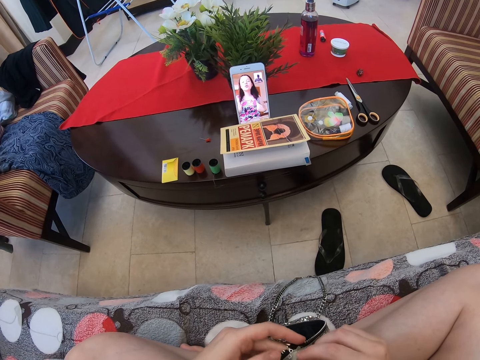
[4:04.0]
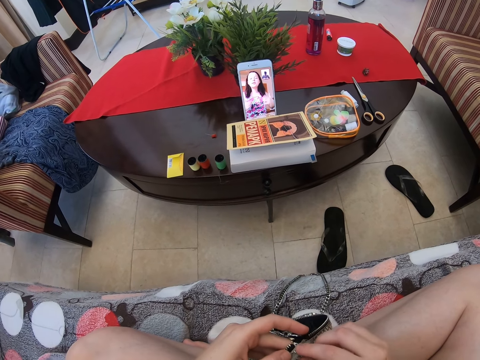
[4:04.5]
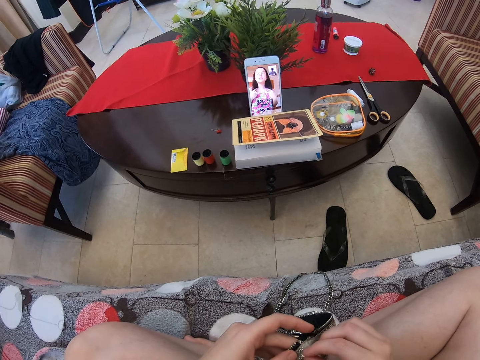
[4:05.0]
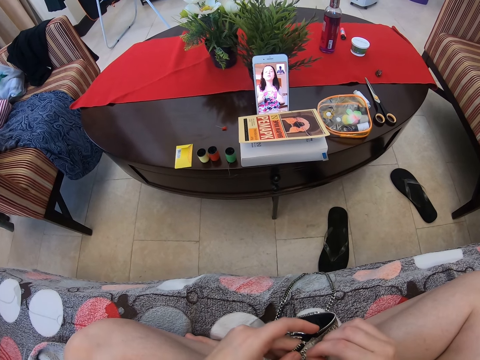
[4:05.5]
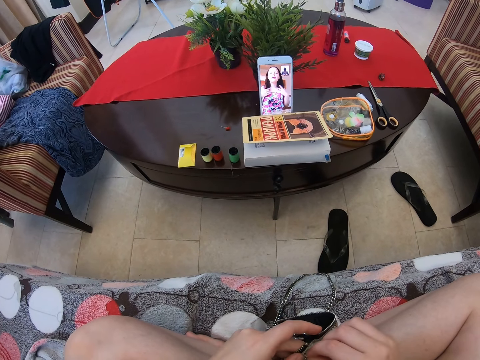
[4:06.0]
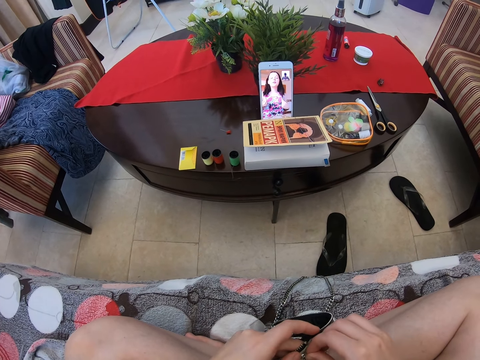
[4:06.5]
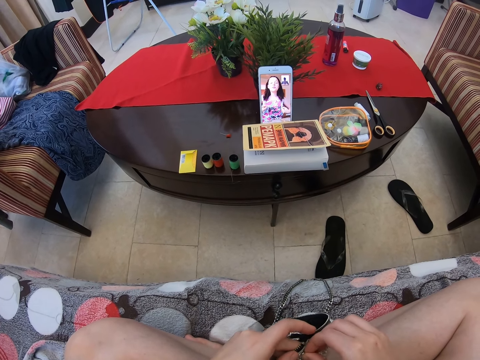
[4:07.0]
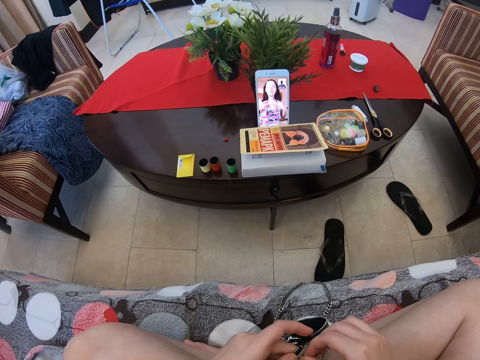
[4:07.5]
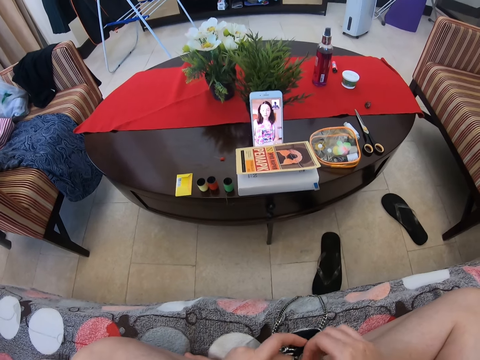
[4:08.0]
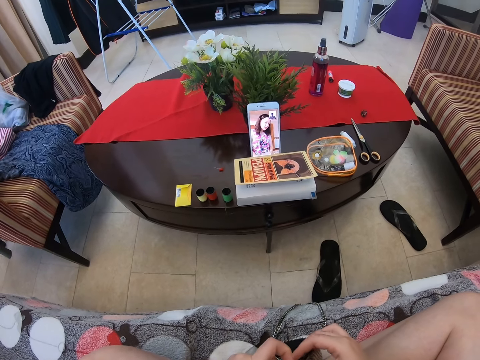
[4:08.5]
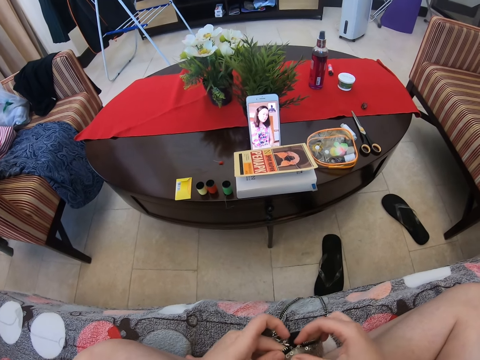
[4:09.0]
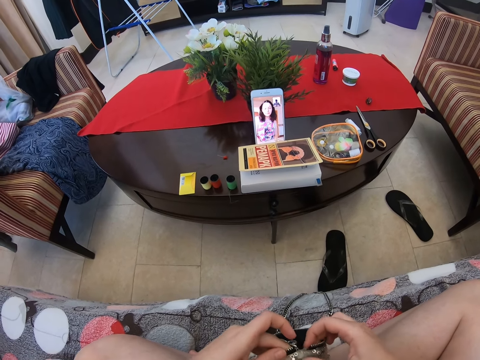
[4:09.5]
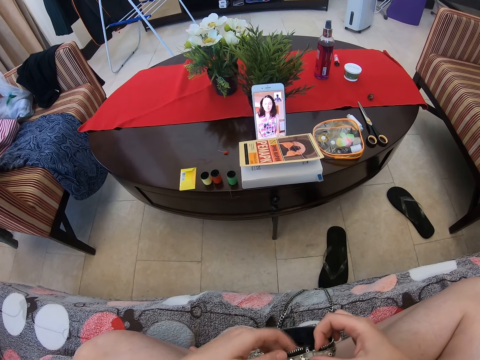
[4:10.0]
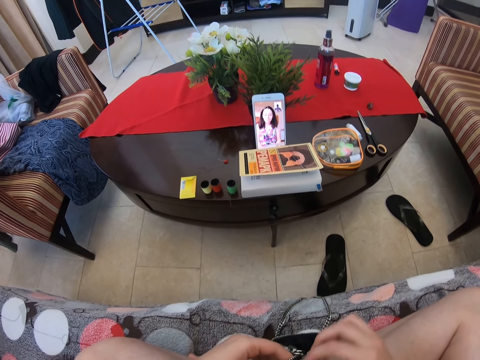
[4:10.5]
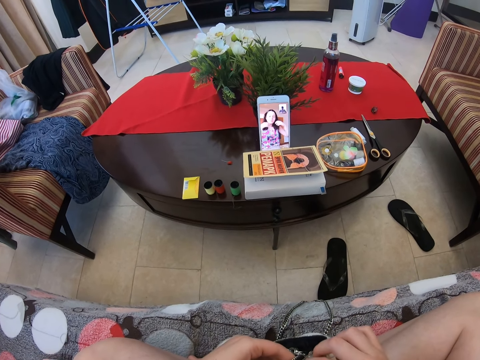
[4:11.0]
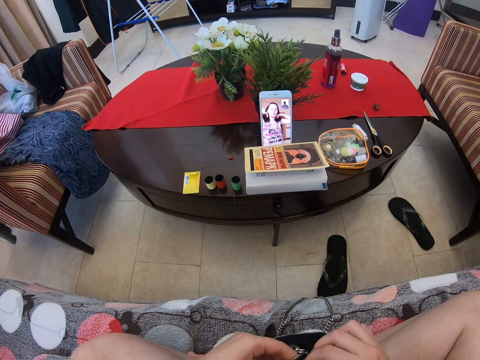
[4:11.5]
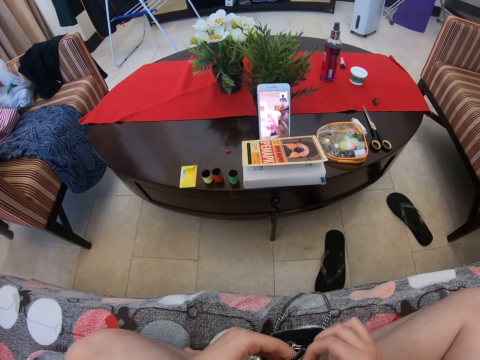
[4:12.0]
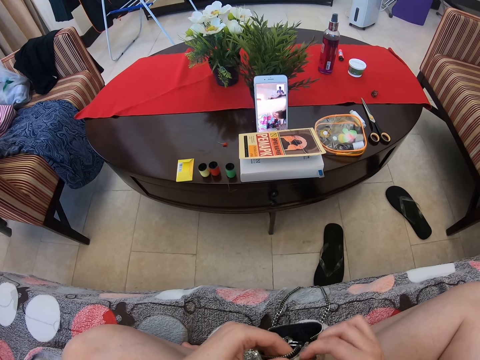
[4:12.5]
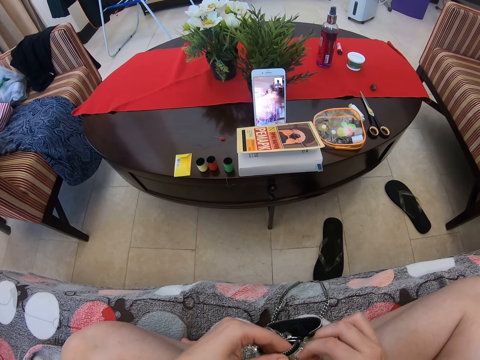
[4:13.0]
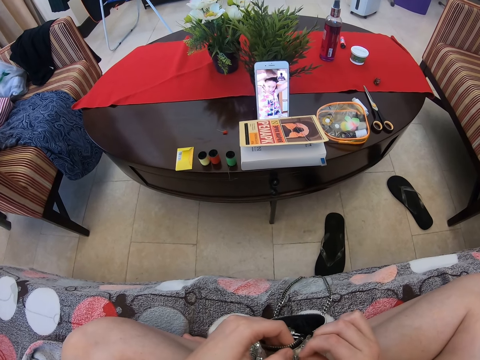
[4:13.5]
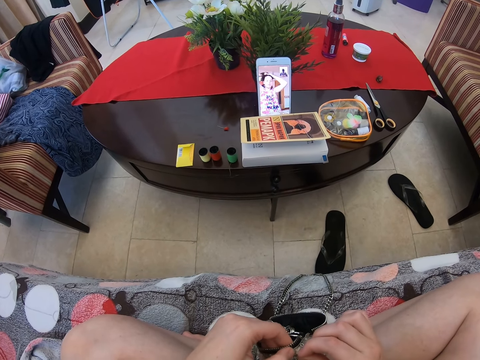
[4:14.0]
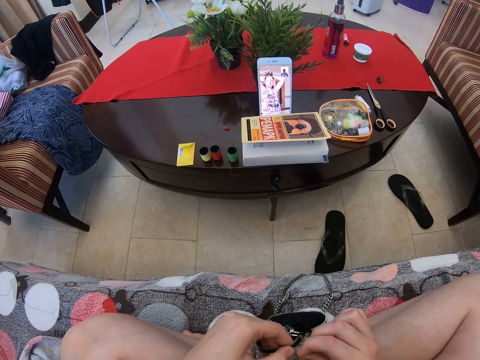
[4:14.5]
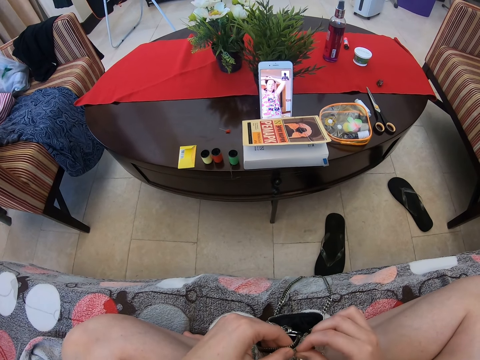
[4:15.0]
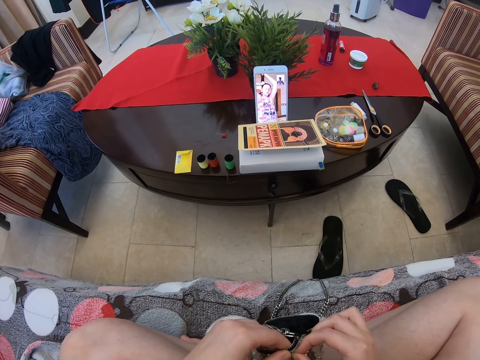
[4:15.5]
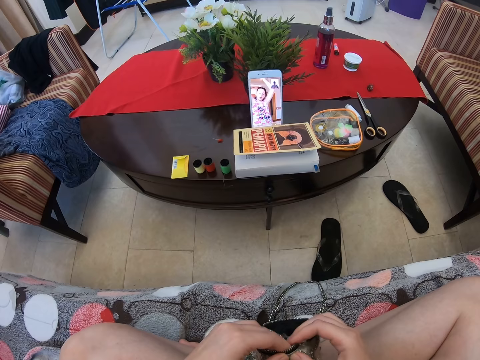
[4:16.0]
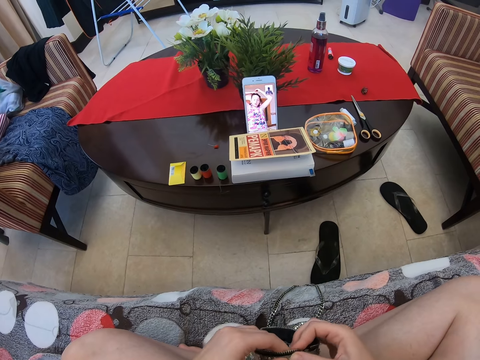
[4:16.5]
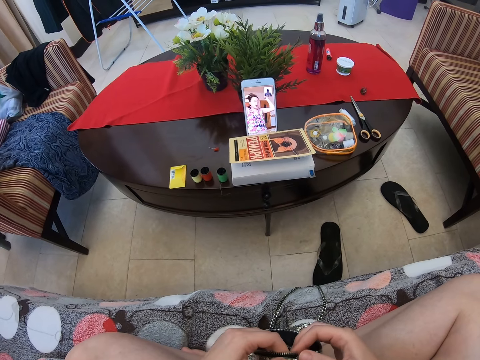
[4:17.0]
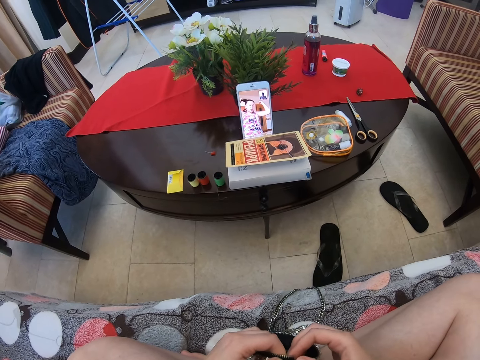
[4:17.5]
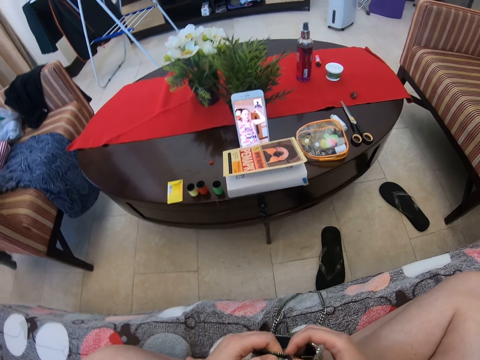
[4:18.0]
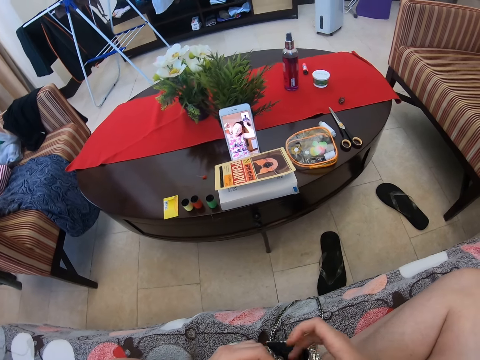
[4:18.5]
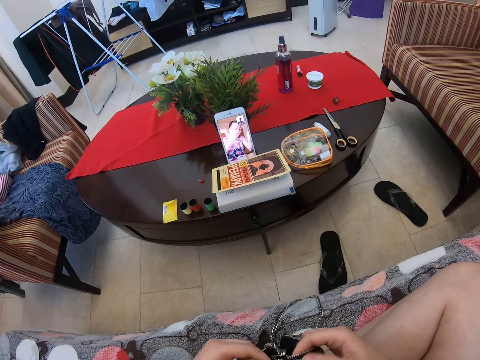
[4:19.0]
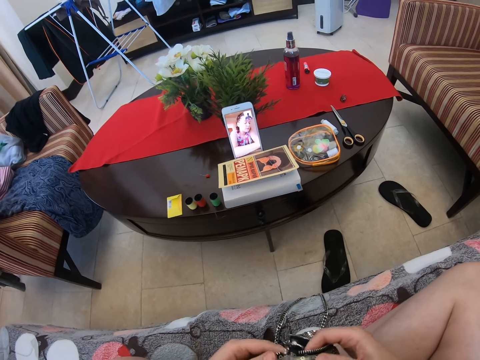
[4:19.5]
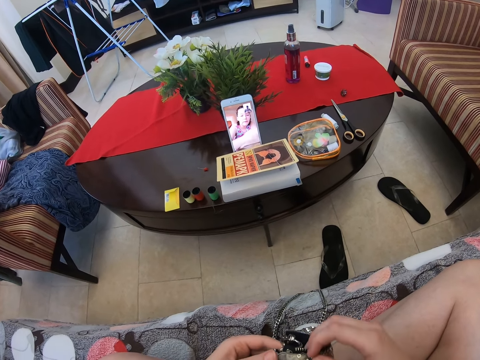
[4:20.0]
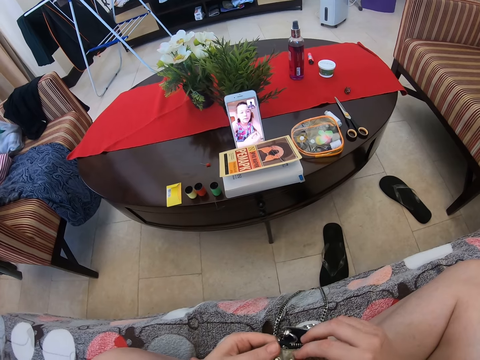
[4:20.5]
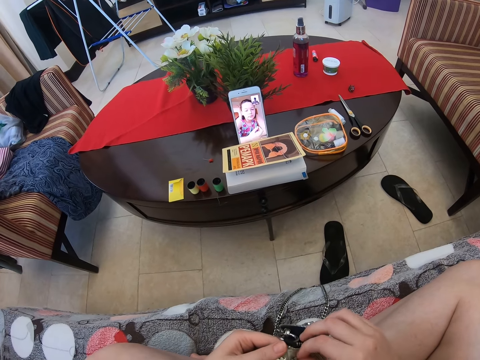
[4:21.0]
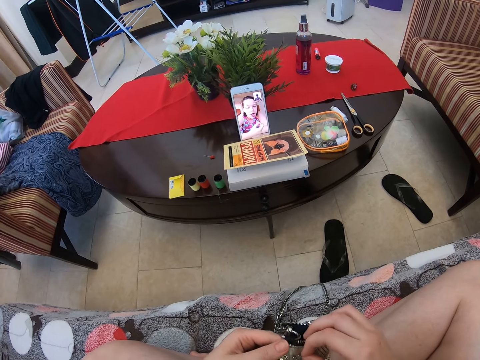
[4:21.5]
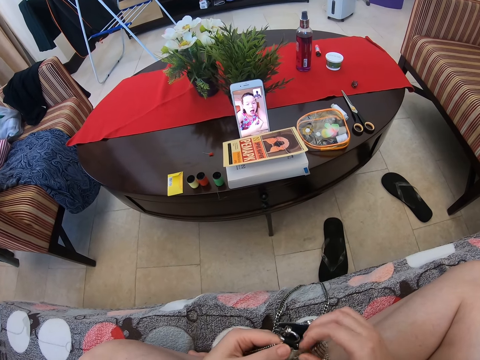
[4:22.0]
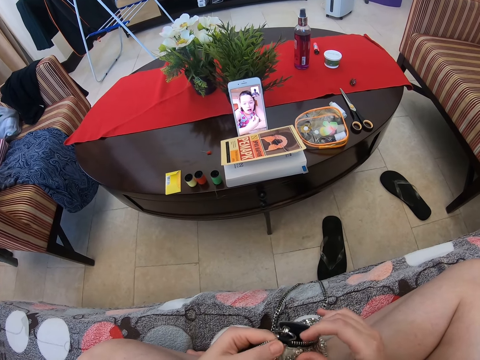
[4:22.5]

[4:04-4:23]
A person is touching her body. The camera wearer talks to the person via the phone. The person is touching her hair. The camera wearer fixes the porch bag. They talk to the person via the phone. They fix the porch bag.

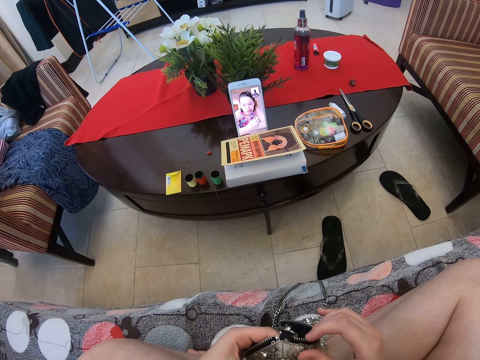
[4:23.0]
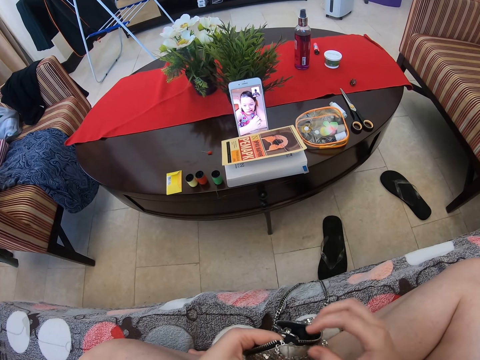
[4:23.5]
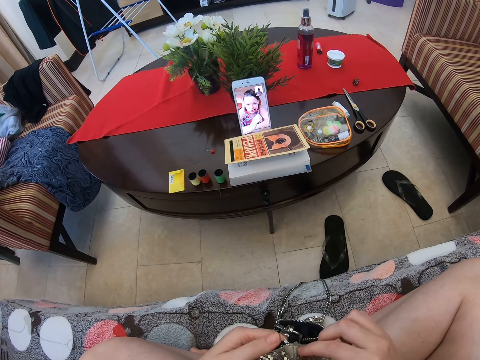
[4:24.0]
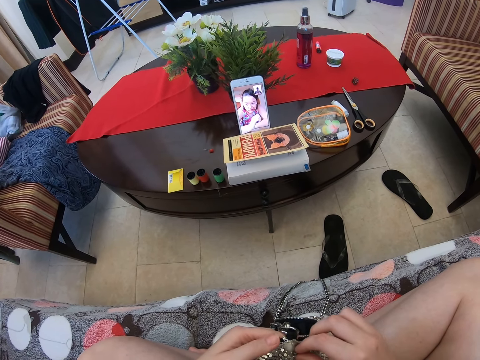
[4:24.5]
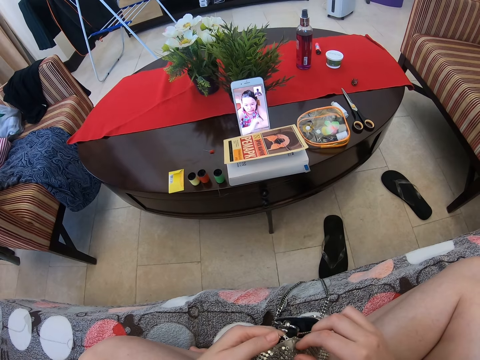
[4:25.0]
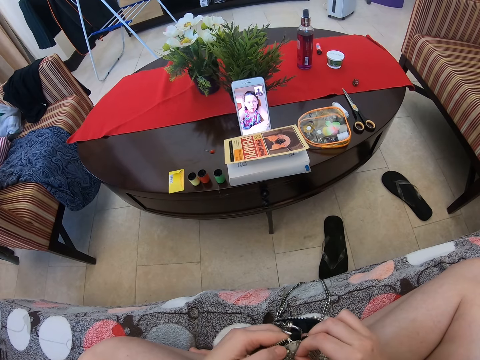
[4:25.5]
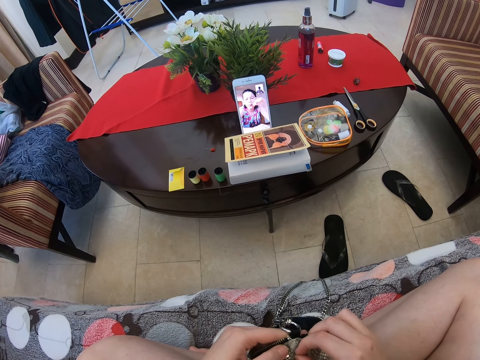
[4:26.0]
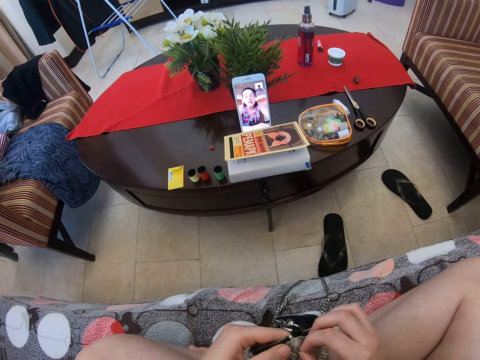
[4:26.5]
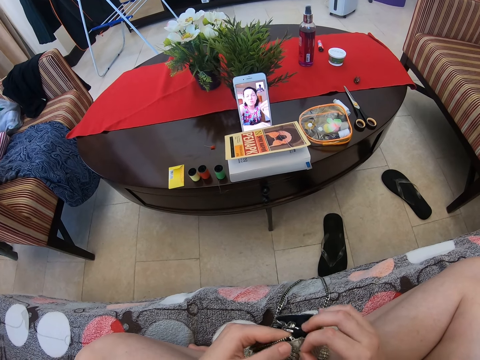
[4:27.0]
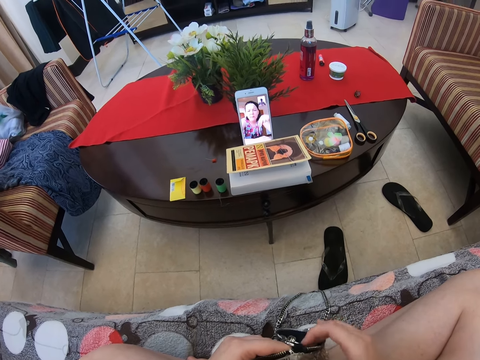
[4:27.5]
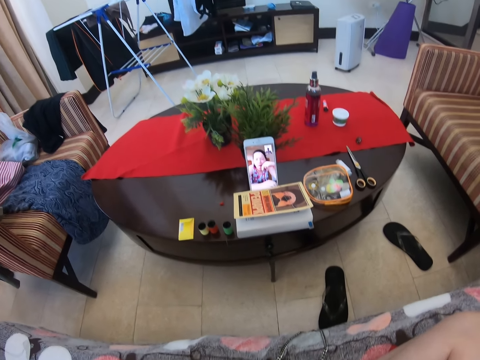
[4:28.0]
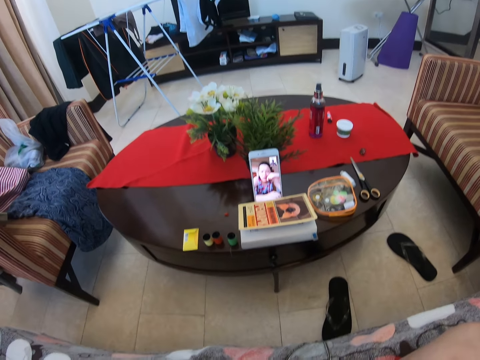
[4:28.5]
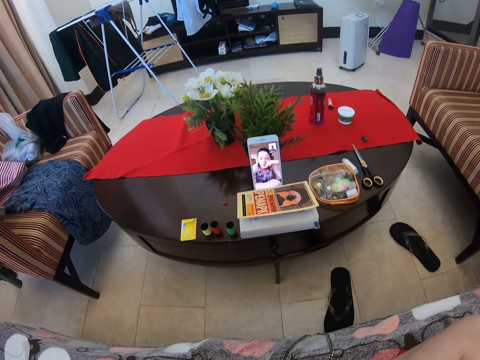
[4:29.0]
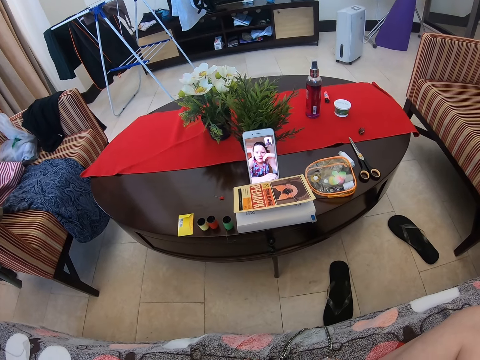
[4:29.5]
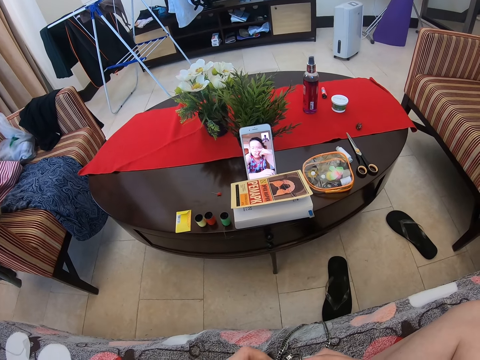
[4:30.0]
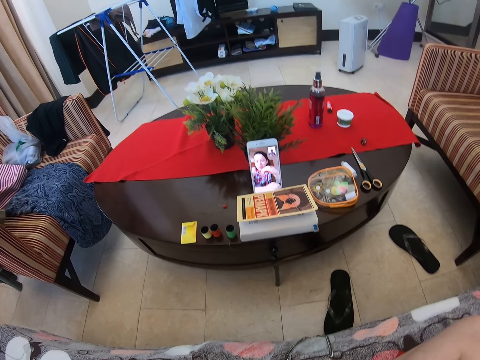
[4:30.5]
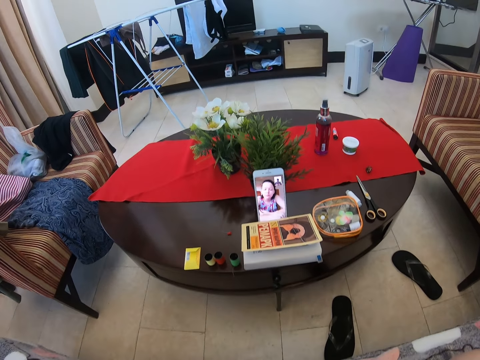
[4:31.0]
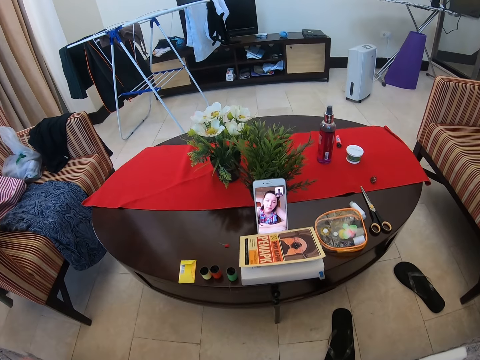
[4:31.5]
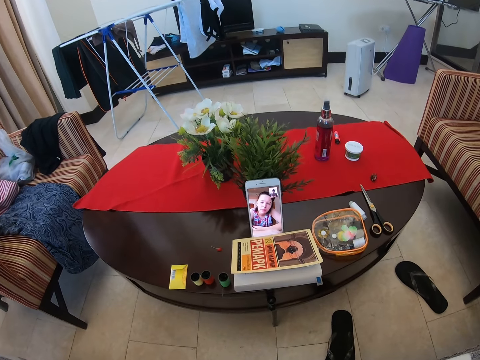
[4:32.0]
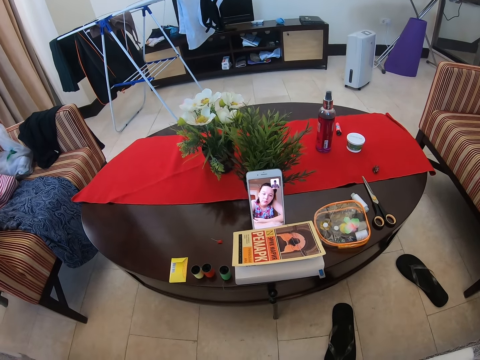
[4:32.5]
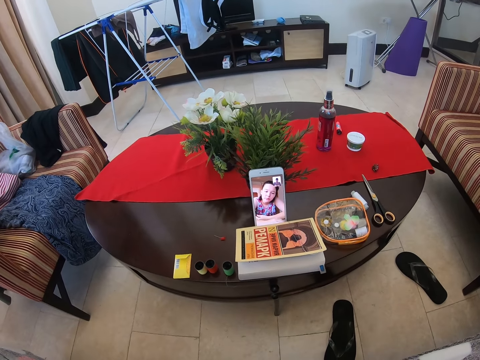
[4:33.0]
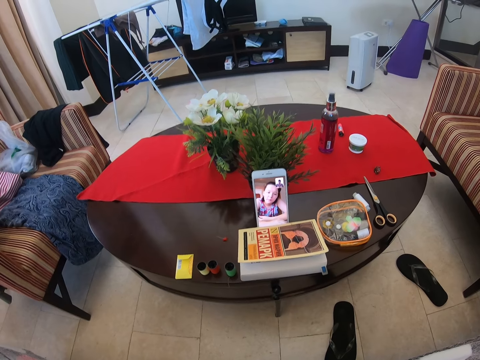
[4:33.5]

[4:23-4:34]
A person is eating. The camera wearer talks to the person via the phone.
